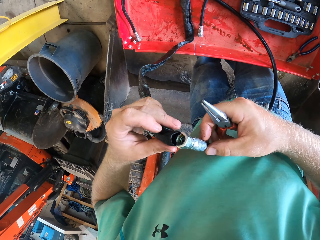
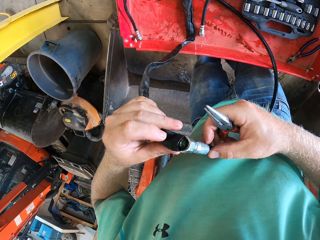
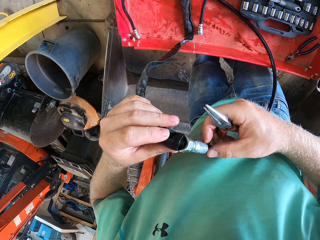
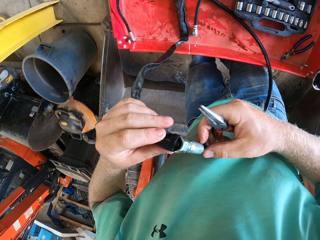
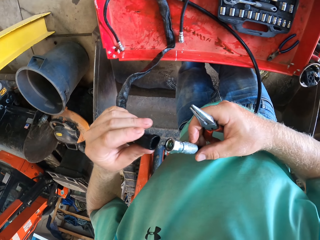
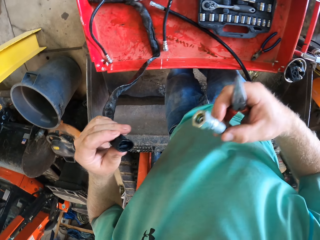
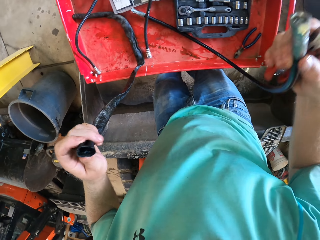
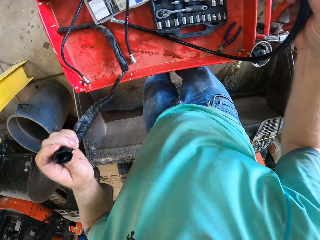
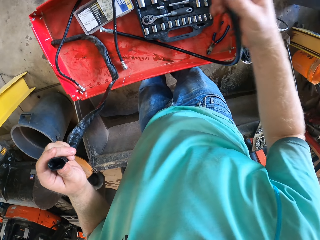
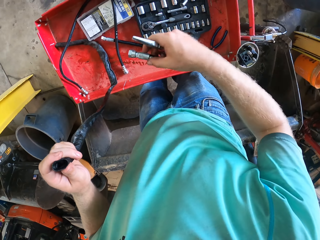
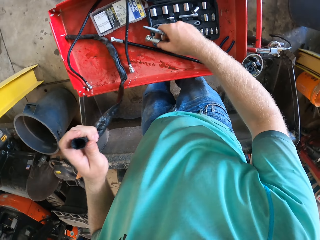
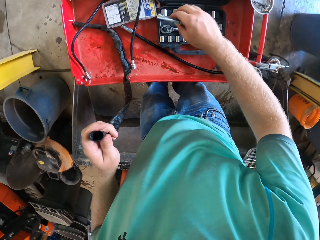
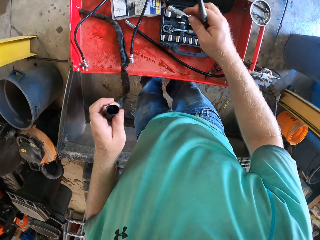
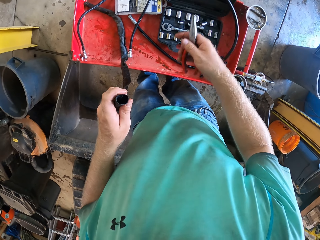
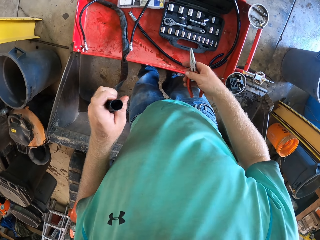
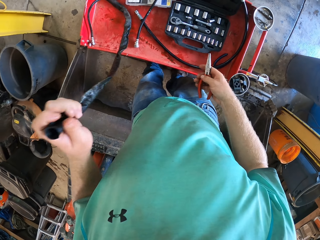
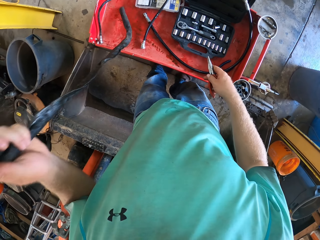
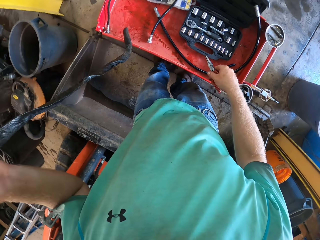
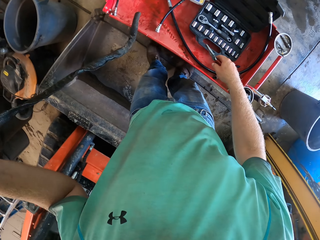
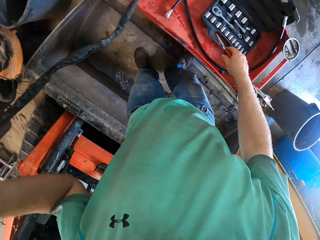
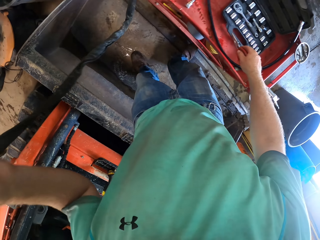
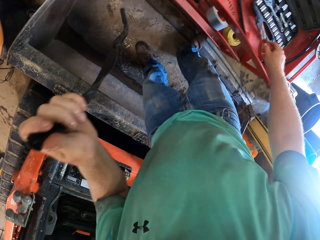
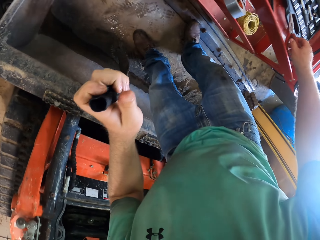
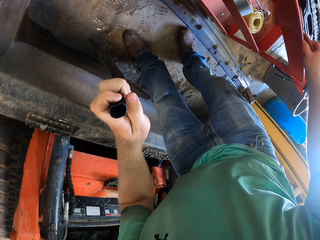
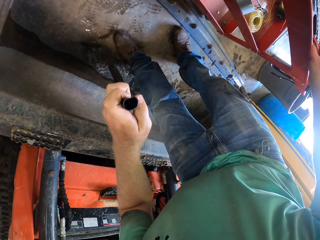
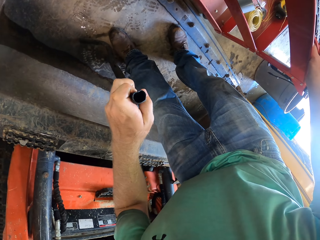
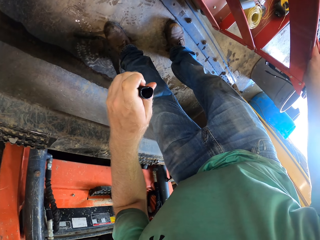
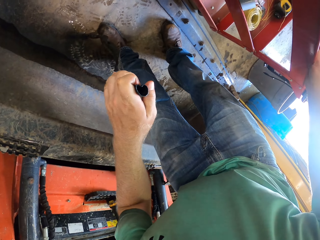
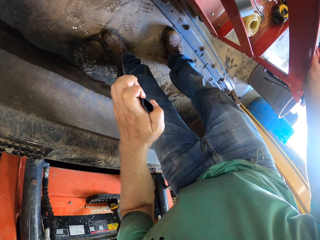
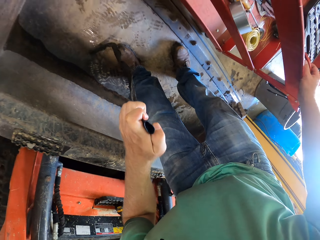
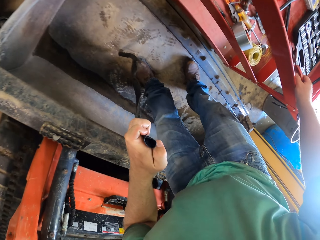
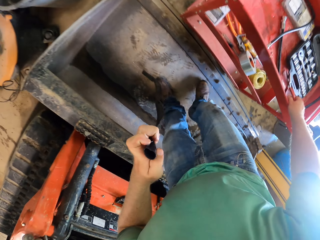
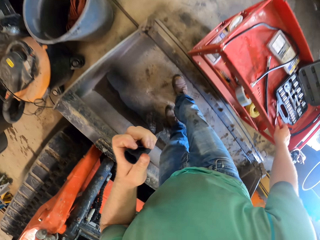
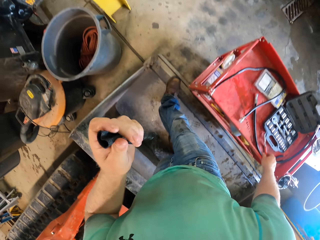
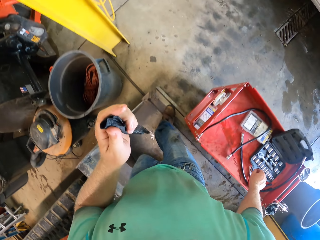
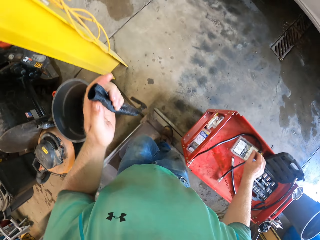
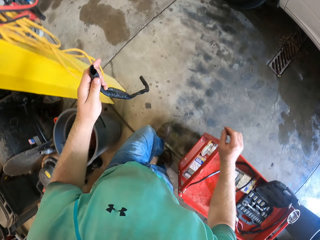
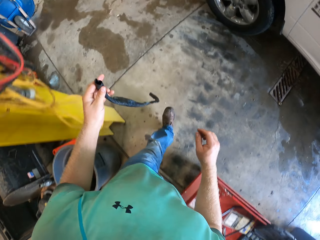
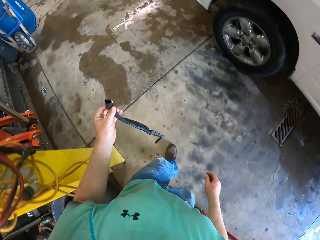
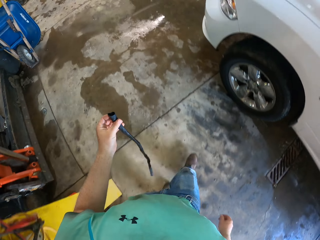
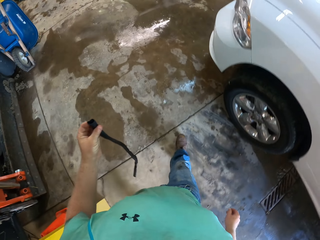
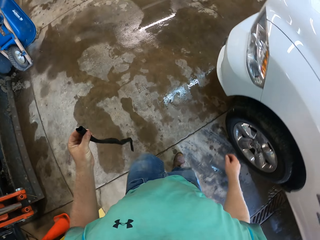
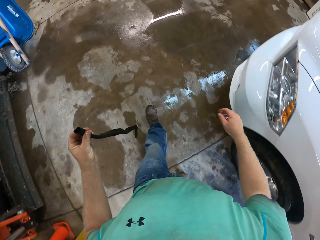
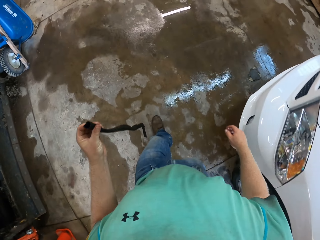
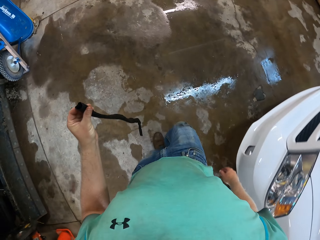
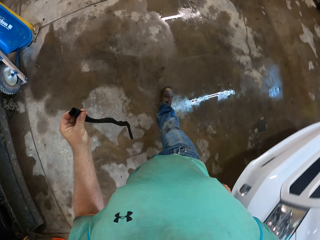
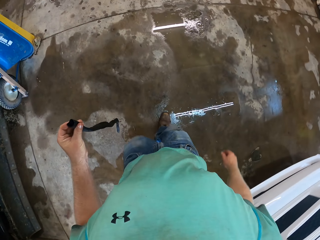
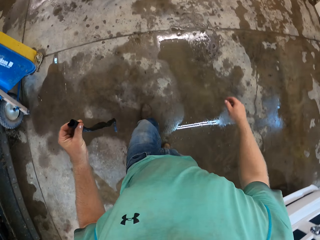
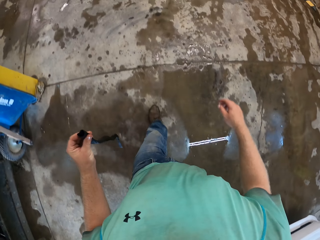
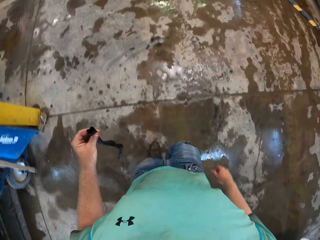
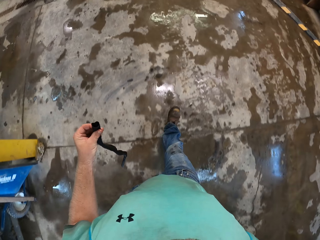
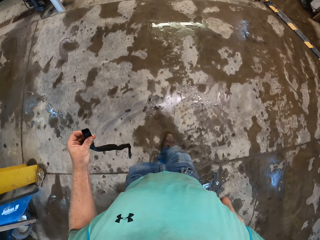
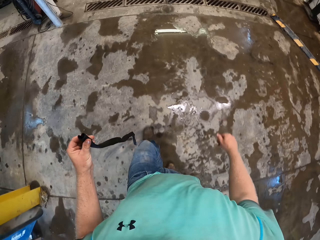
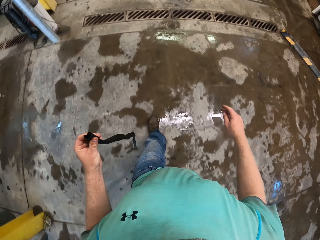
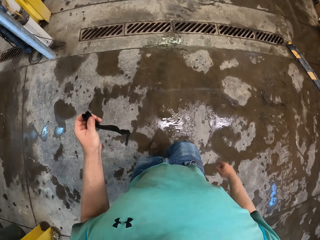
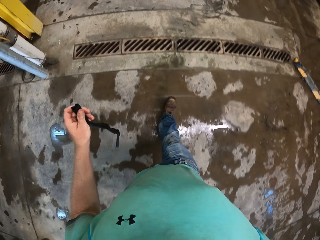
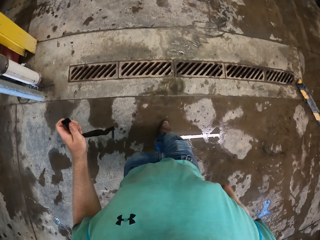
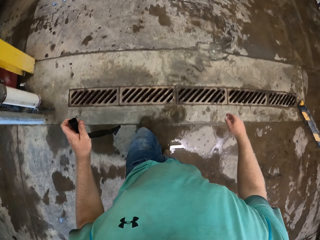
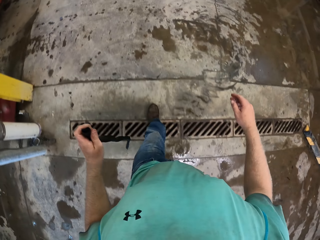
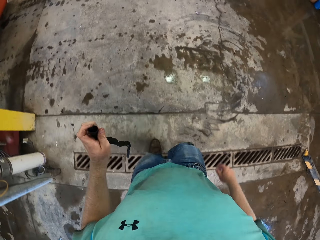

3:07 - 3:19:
The camera wearer drops the fuel hose on the toolbox with his right hand. He drops the plier on the toolbox with his right hand. He looks around the trolley. He walks to the end of the garage.

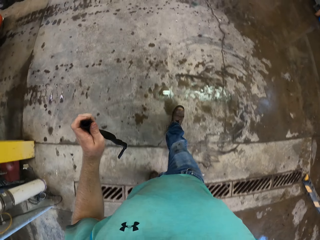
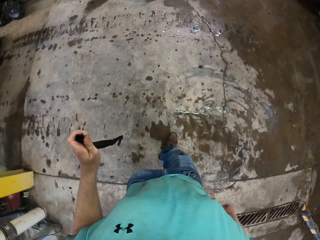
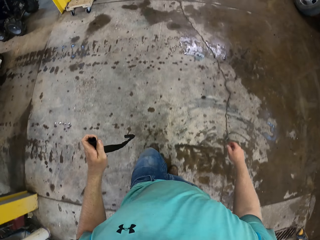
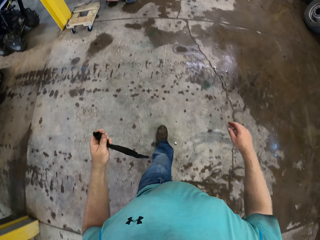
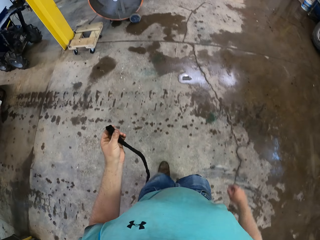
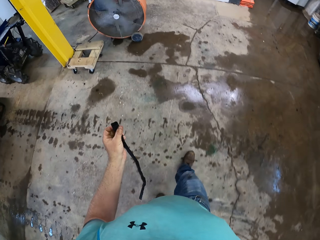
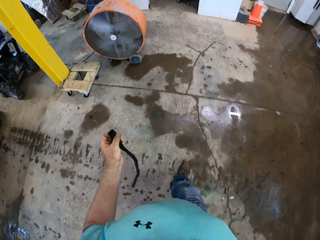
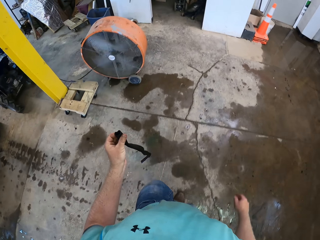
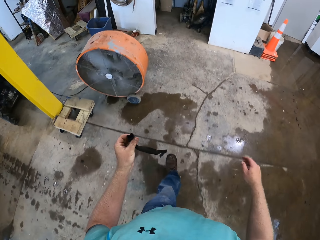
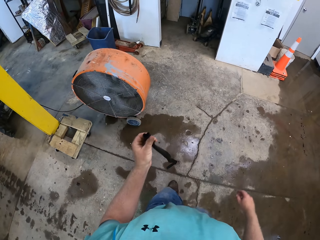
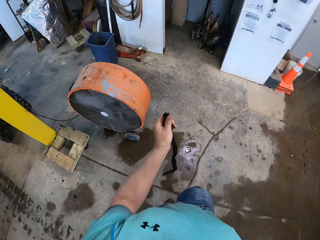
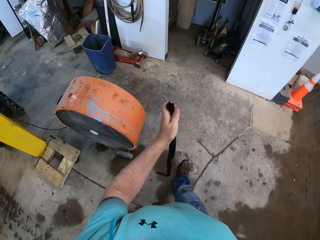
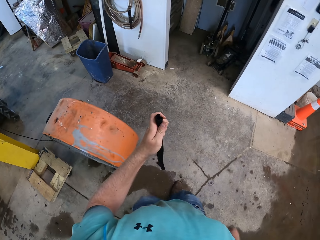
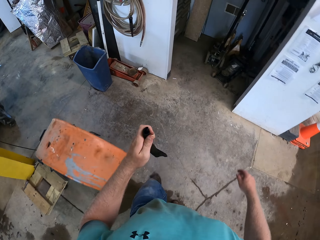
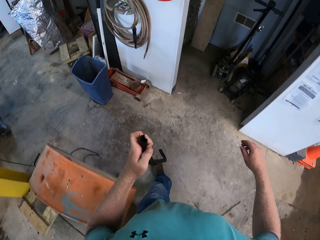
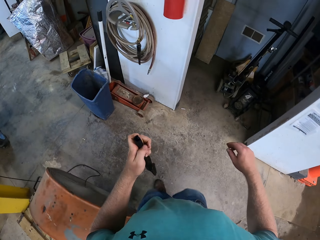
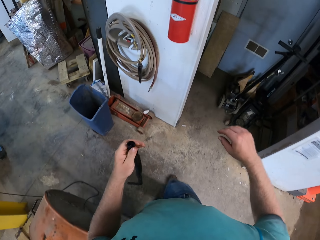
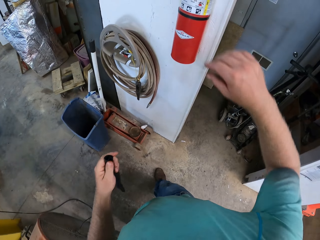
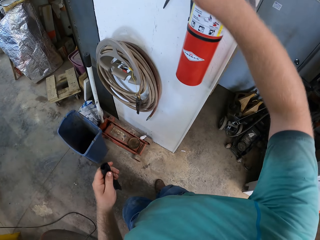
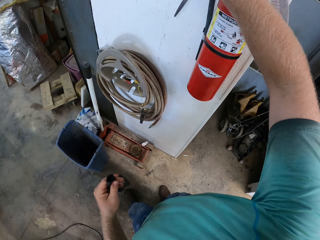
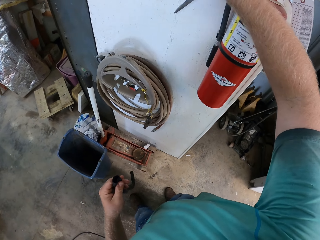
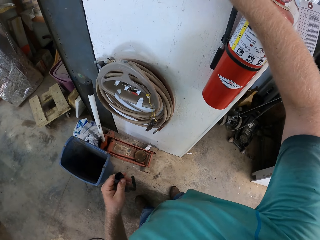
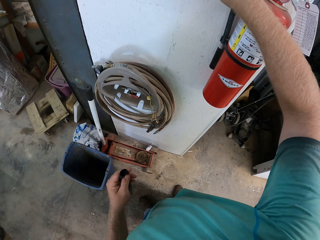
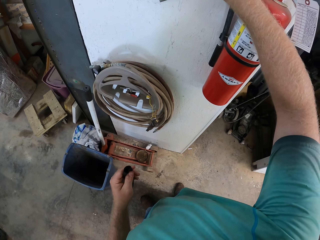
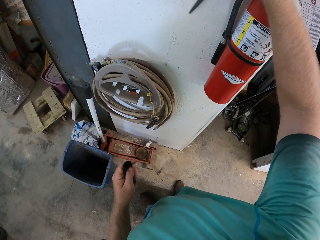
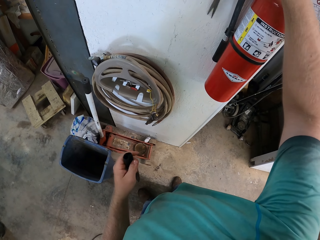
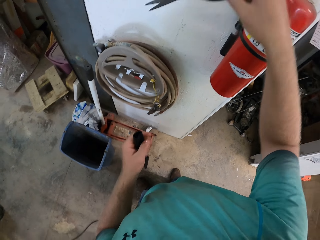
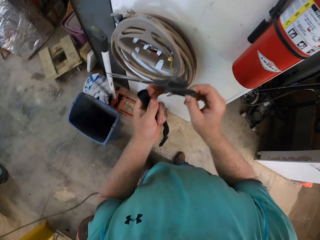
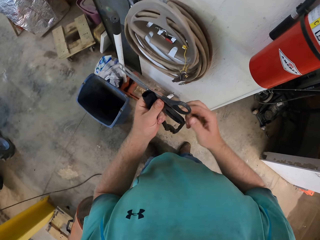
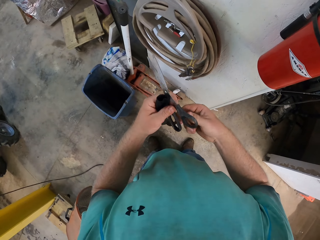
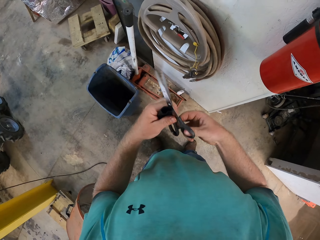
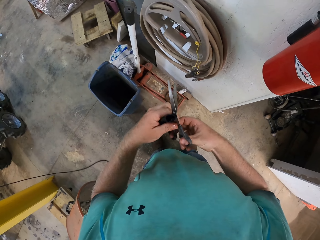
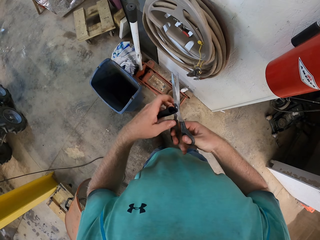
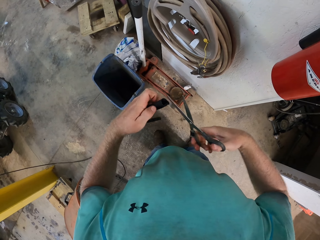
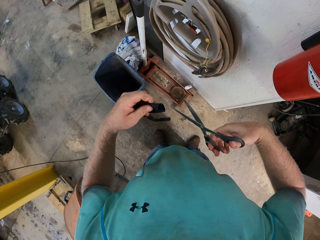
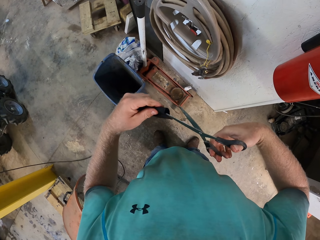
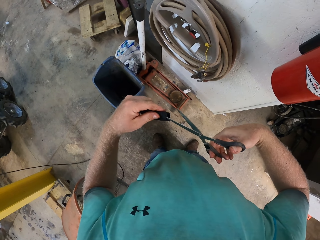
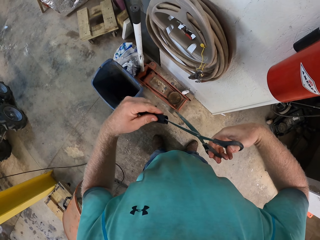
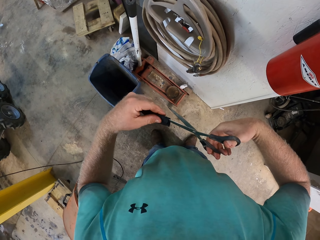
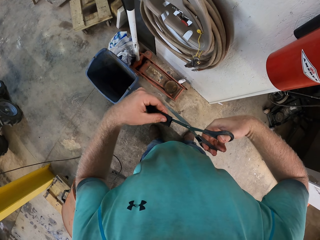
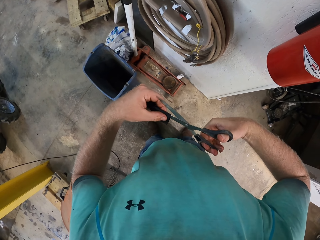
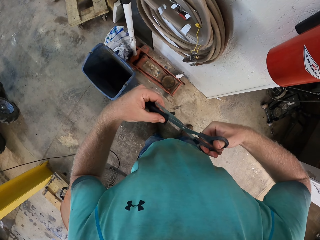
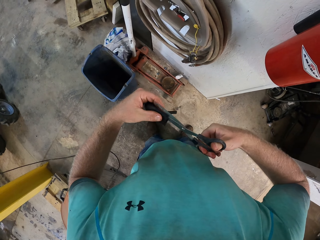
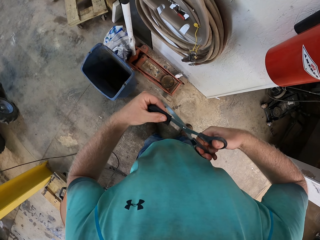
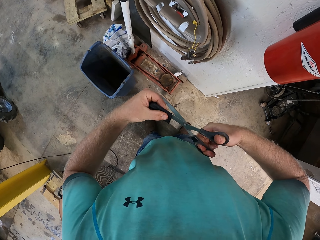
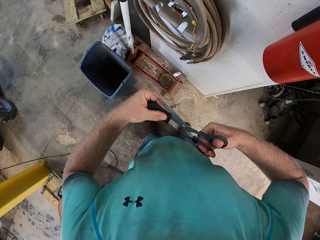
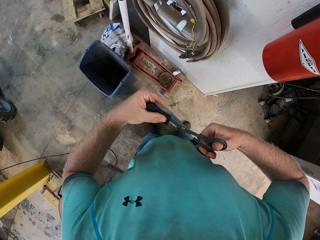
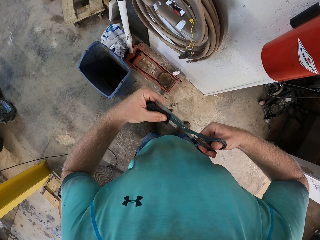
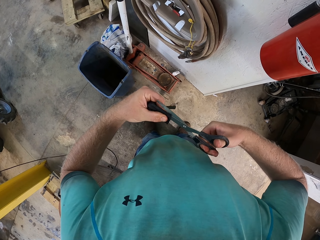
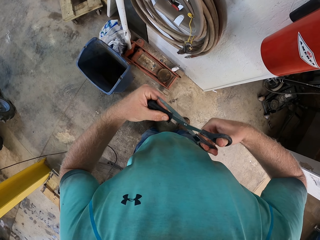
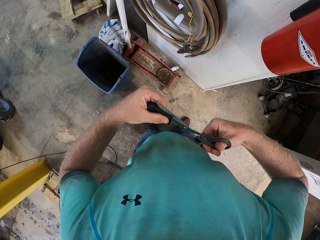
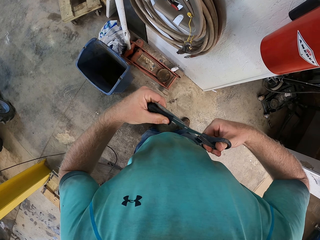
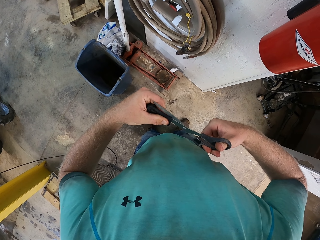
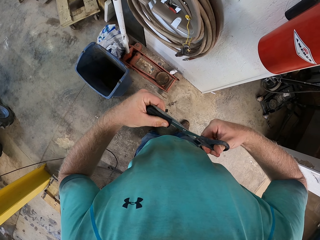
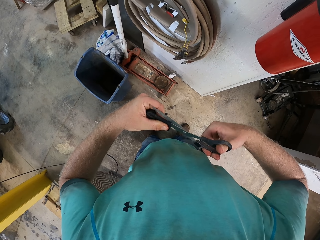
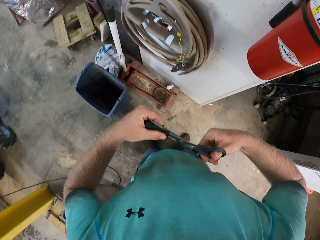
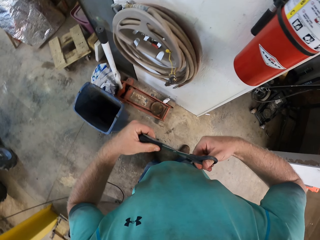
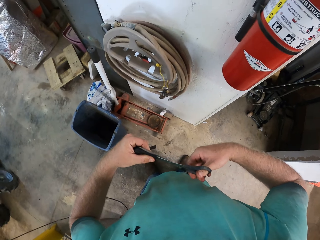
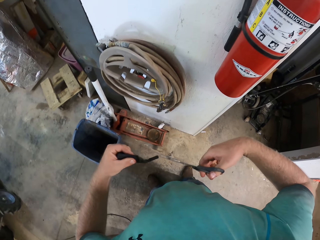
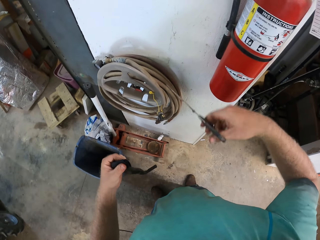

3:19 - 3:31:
The camera wearer picks a pair of scissors from a hanger with his right hand. He holds the scissors. He cuts the black tube open with the pair of scissors in his right hand.
